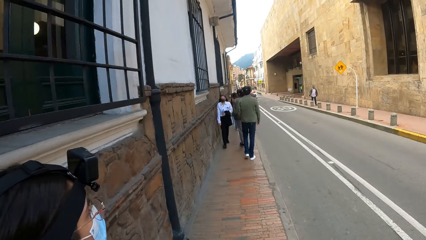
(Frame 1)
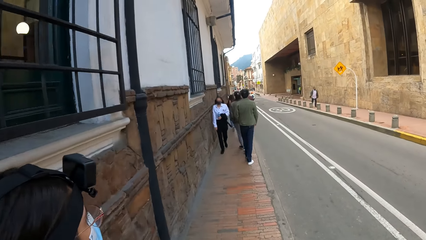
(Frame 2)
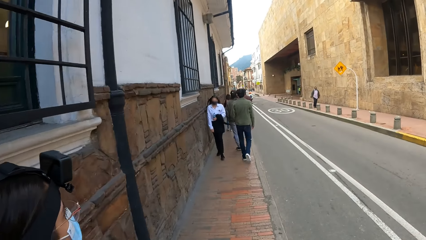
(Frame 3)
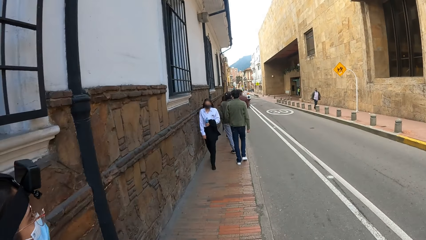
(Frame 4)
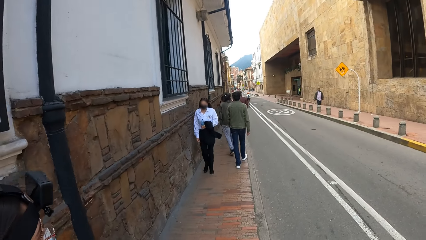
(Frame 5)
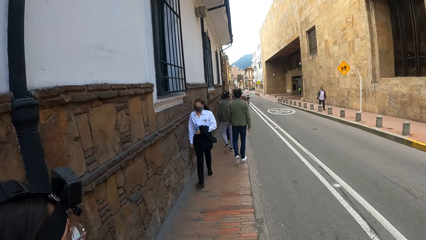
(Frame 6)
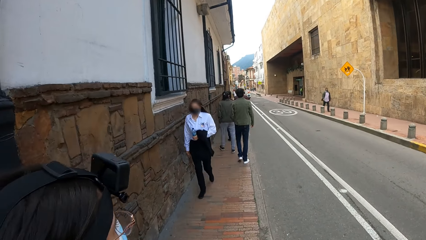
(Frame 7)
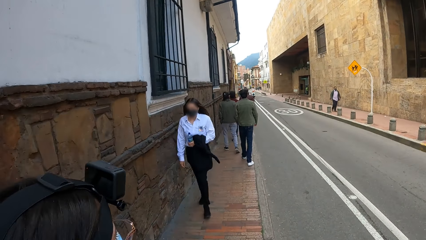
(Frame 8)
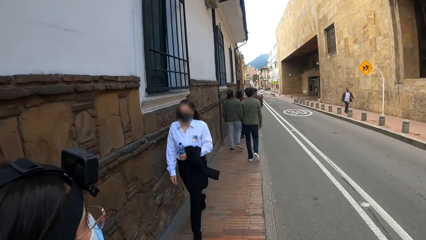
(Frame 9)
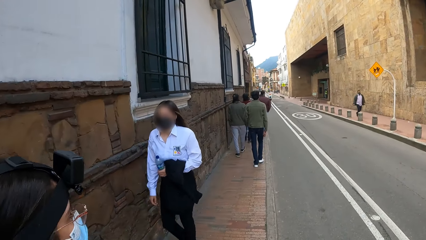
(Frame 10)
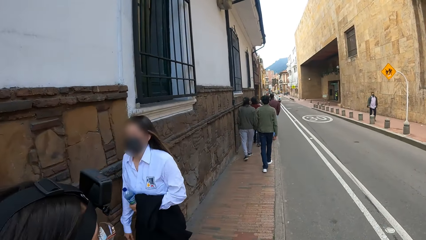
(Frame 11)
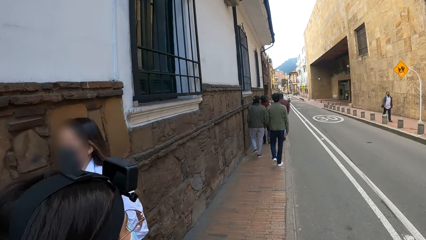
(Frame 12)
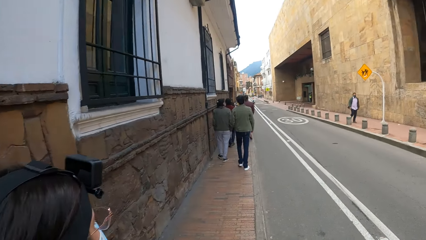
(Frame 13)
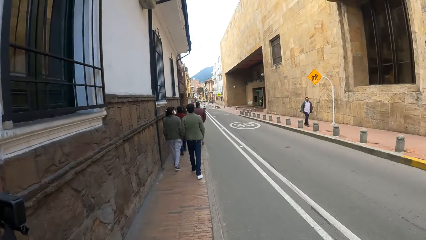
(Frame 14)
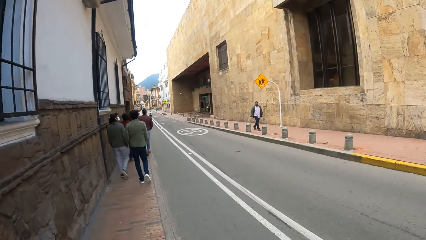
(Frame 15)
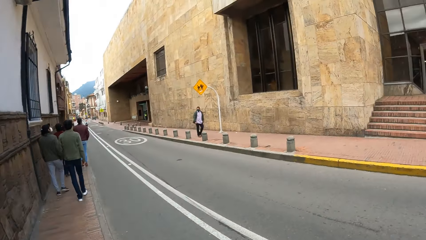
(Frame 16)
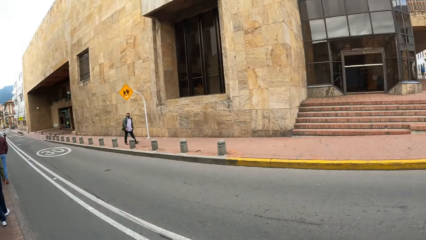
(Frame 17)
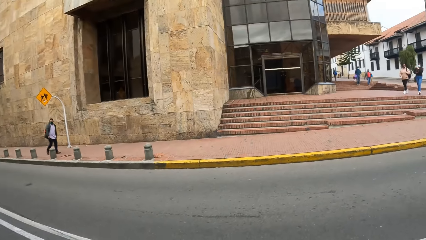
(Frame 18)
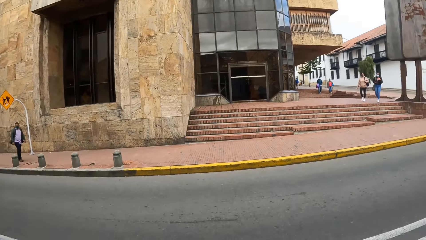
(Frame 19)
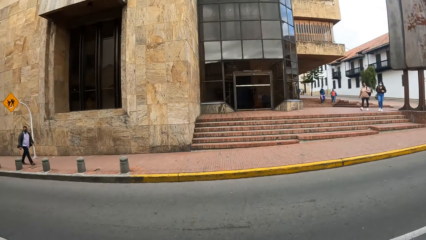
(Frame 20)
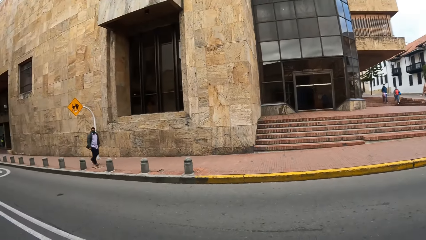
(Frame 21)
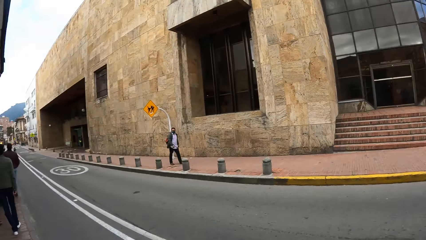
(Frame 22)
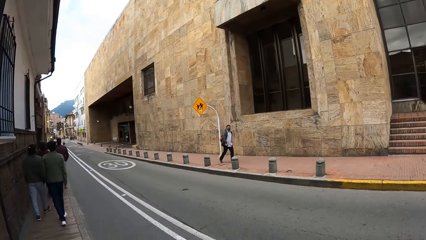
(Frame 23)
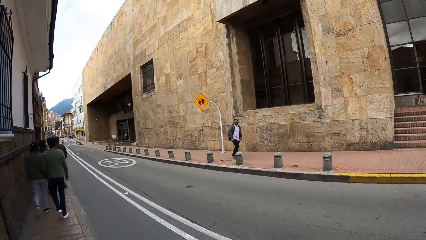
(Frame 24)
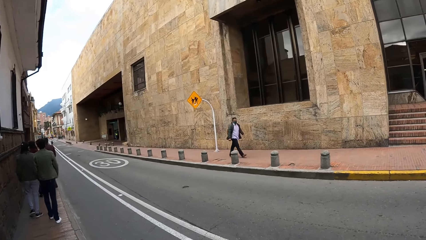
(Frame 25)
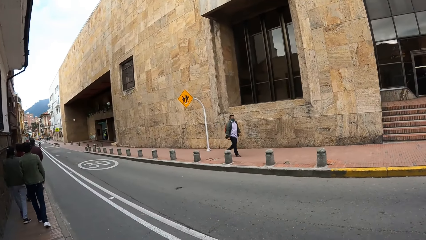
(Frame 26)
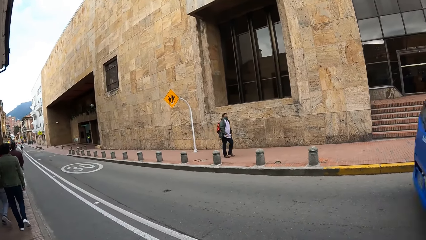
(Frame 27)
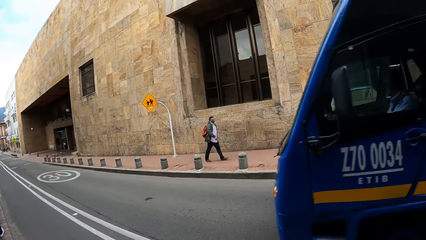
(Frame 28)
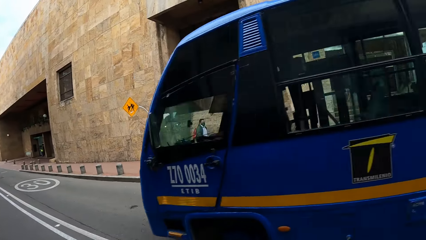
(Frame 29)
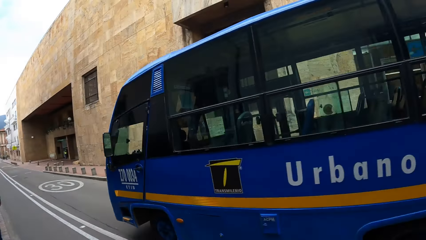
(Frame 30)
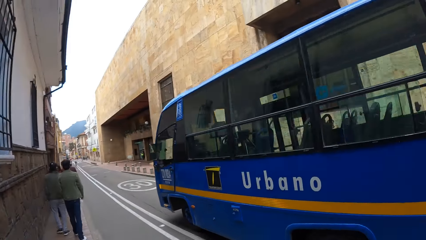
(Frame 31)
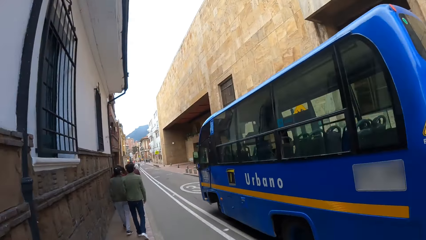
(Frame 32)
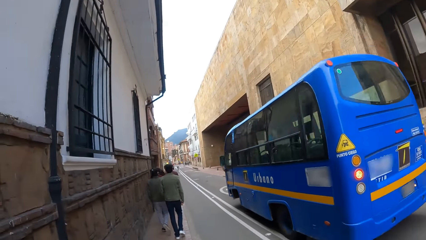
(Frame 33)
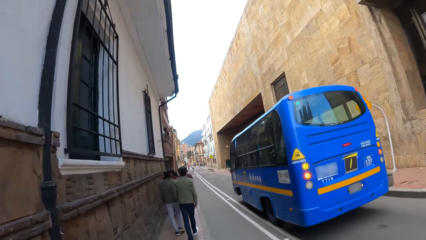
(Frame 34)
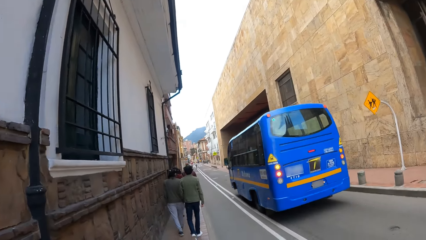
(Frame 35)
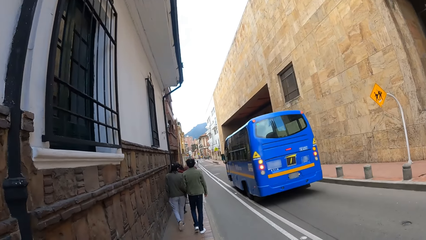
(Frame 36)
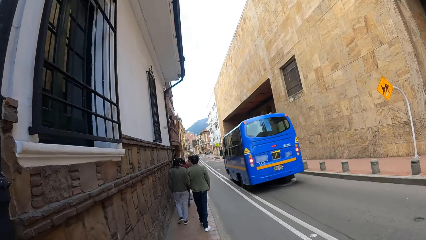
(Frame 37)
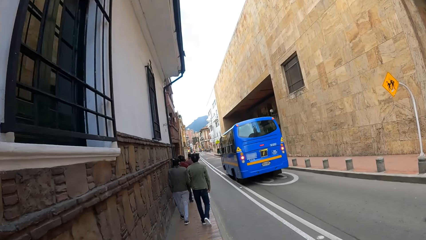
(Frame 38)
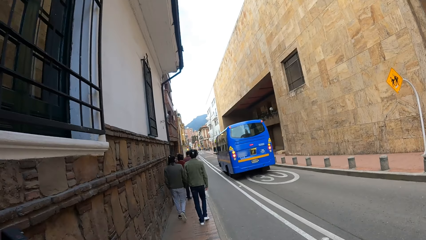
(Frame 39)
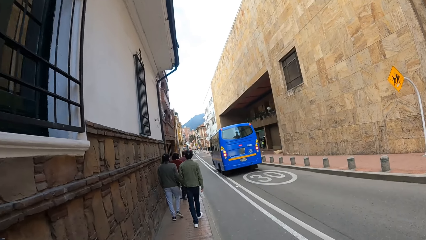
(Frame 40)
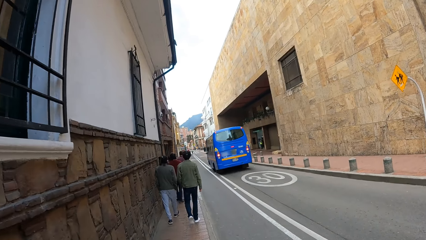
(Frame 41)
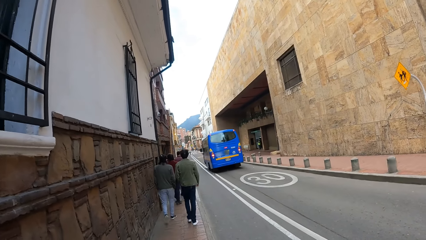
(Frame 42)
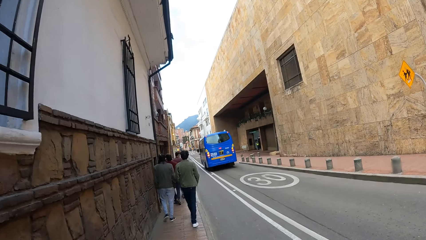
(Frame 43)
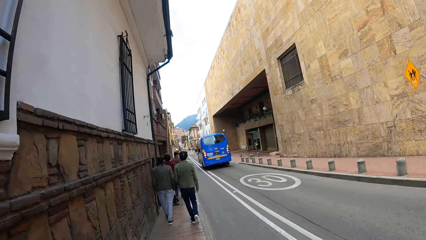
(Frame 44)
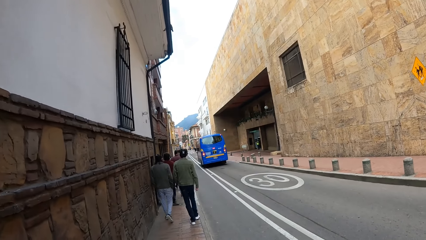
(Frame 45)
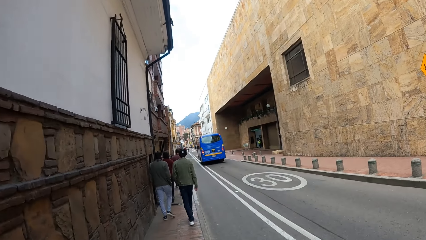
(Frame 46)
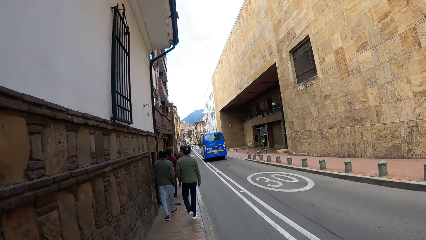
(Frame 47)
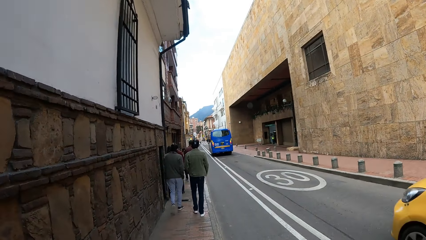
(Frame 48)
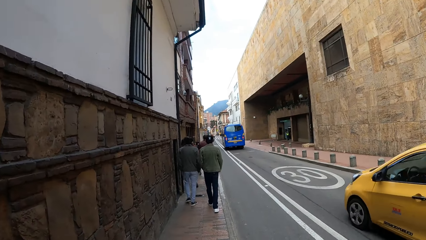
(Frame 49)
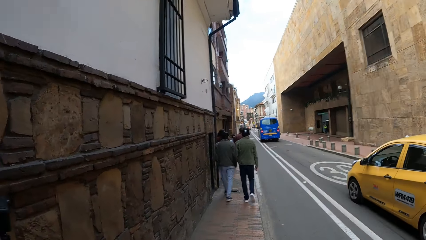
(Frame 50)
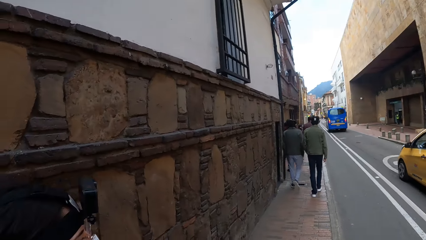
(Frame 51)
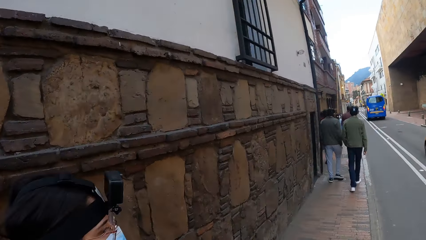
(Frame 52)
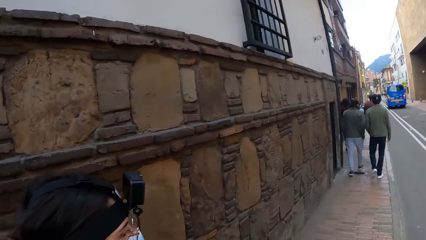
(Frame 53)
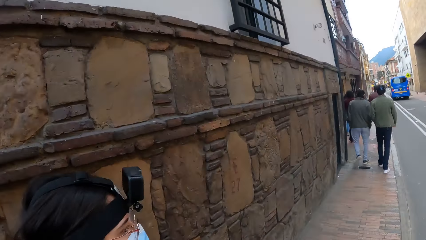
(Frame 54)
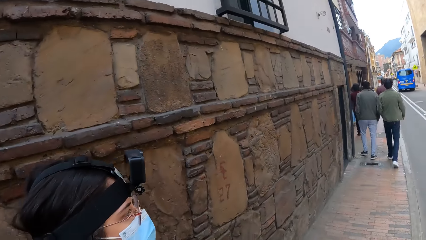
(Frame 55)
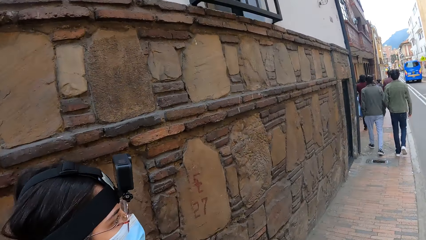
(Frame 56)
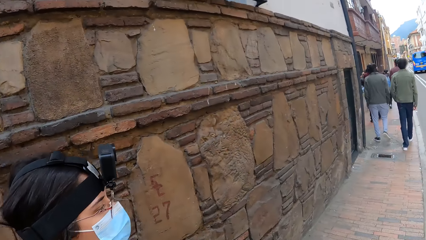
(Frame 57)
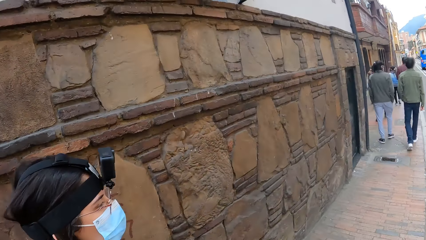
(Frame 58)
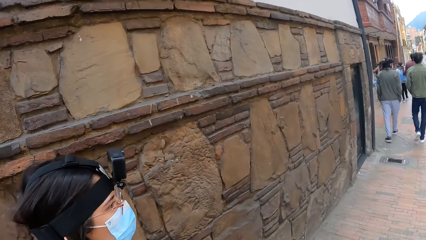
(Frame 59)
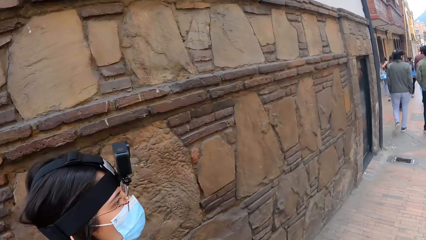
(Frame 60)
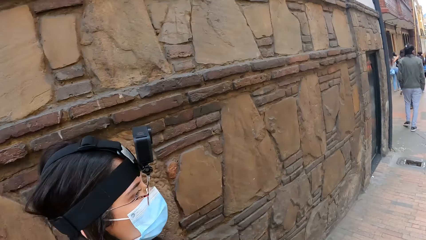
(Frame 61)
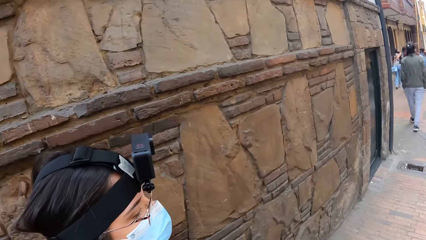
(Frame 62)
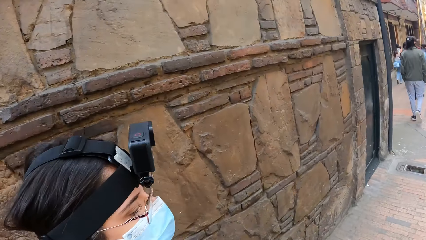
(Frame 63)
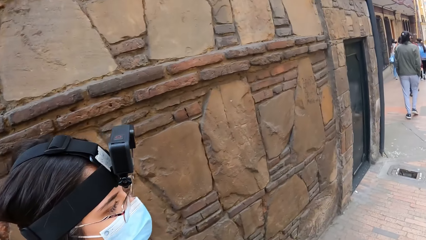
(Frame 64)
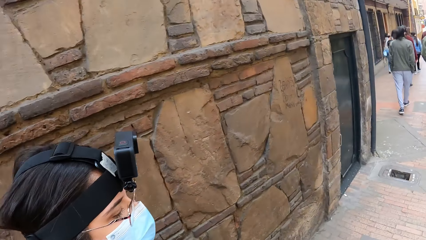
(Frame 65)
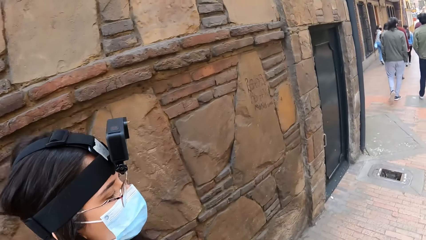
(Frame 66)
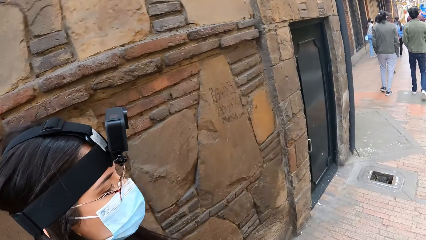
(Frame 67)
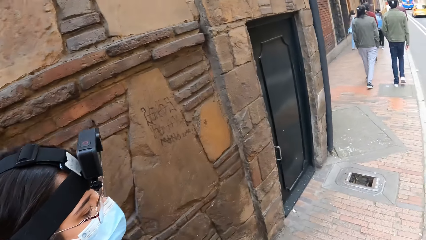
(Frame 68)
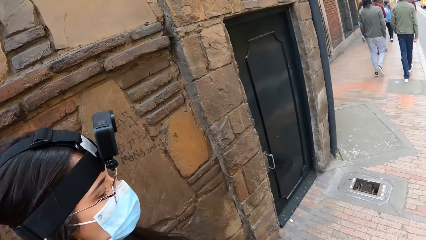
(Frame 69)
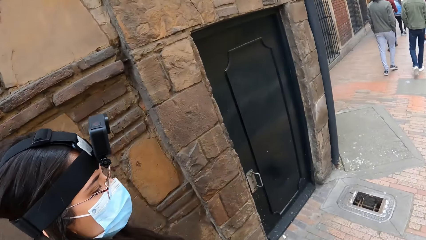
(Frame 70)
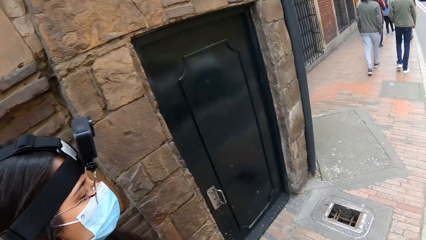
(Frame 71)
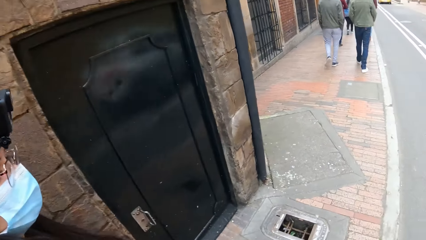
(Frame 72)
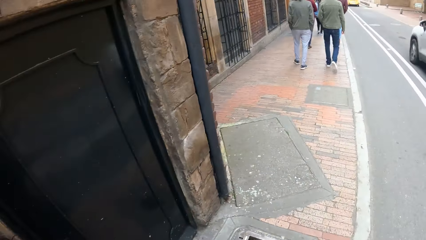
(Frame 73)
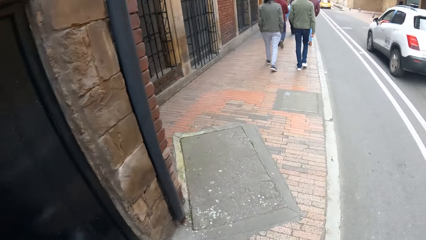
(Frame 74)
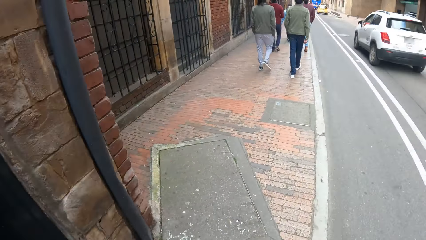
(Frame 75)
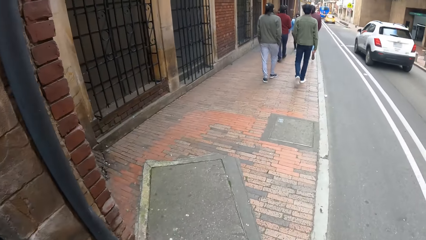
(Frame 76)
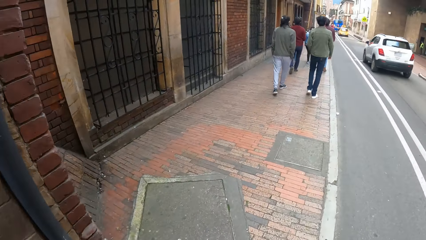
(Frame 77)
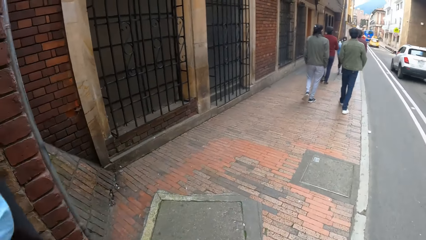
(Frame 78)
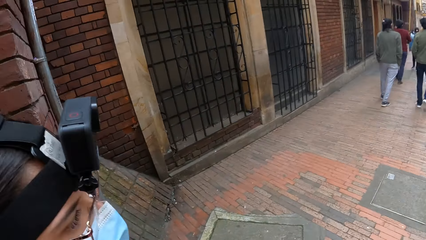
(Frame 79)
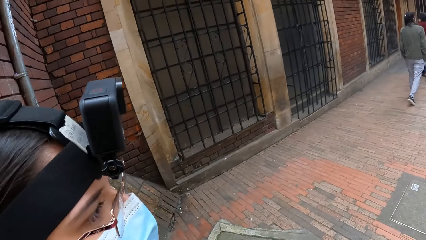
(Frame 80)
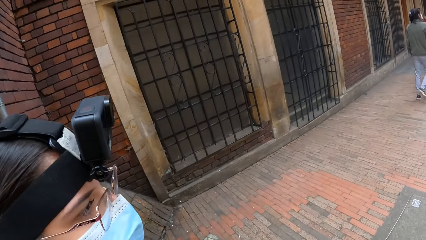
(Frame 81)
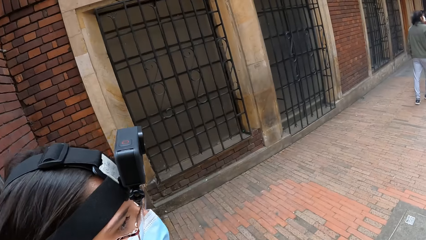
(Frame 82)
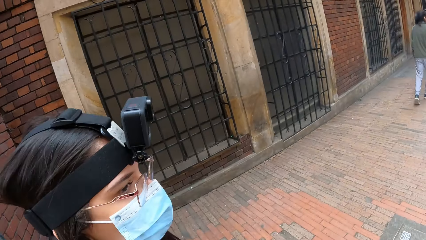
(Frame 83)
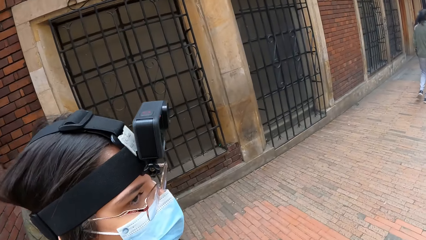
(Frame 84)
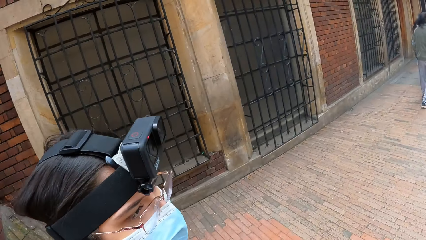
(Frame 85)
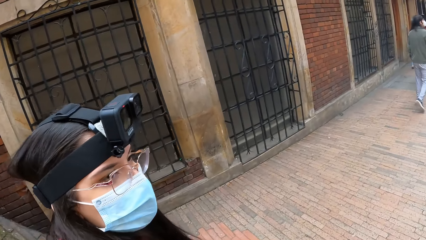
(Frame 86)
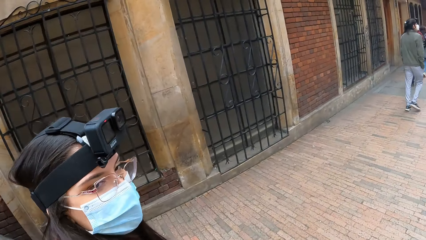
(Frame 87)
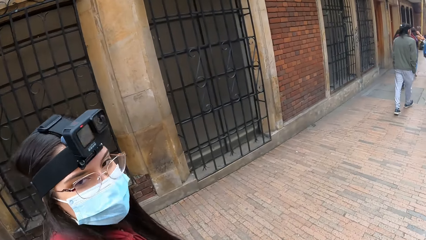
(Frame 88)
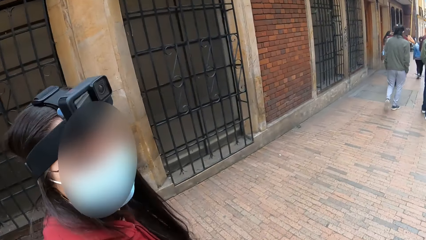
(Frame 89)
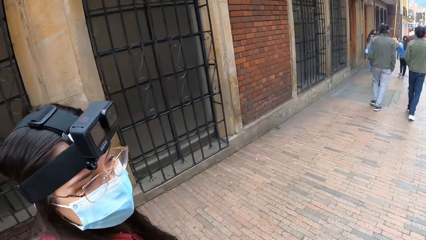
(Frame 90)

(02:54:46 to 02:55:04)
A woman walks past the camera wearer and the group of people. The camera wearer views around on the street. A bus drives past the camera wearer and the group of people. The camera wearer walks along the street. A man walks beside another man. A car drives past the camera wearer and the group of people. A car drives past them again.
